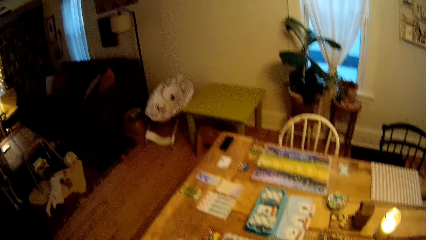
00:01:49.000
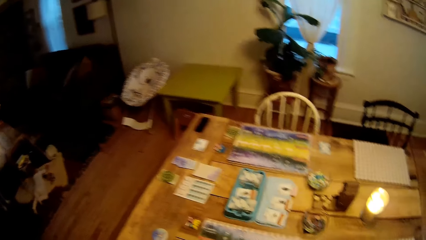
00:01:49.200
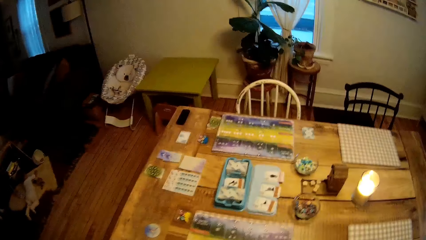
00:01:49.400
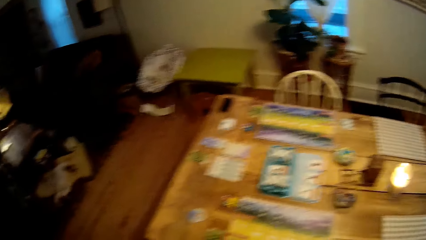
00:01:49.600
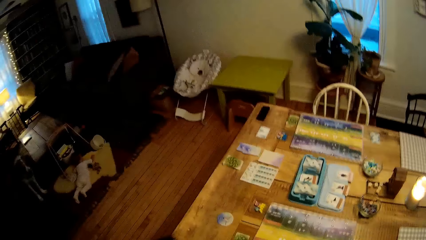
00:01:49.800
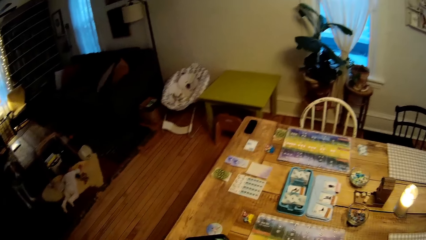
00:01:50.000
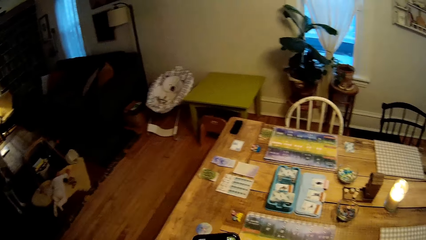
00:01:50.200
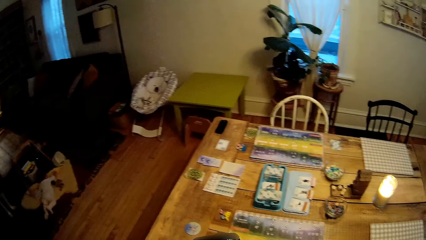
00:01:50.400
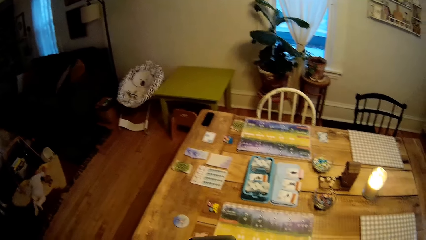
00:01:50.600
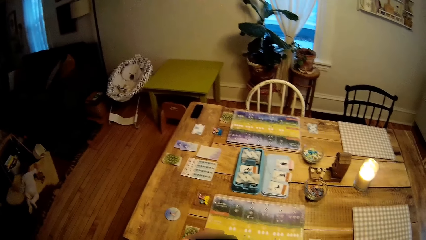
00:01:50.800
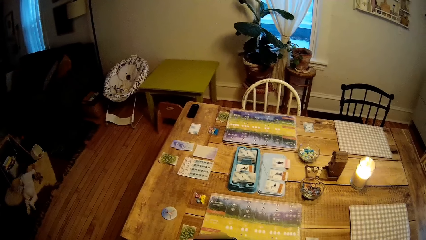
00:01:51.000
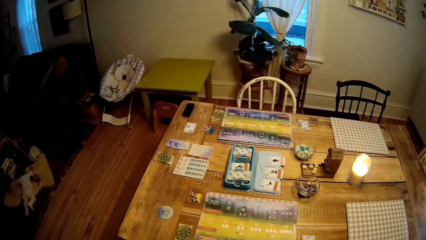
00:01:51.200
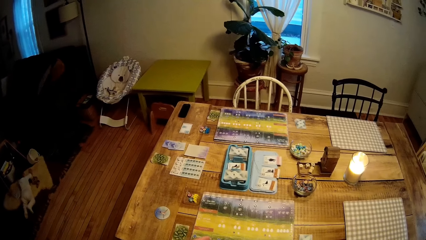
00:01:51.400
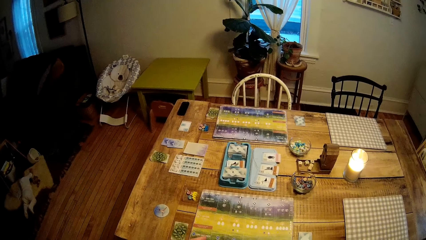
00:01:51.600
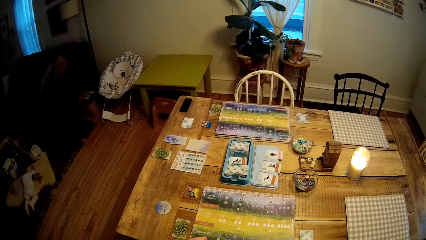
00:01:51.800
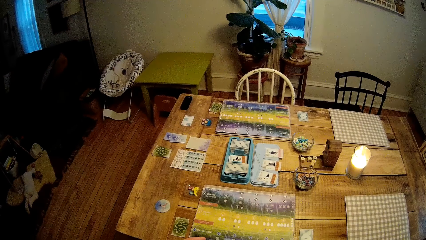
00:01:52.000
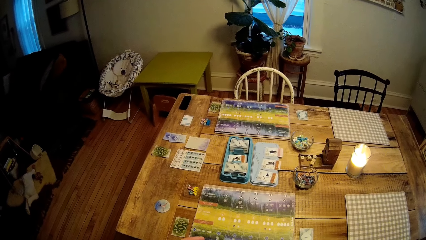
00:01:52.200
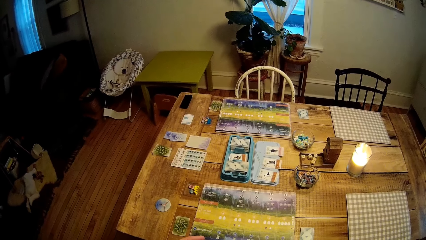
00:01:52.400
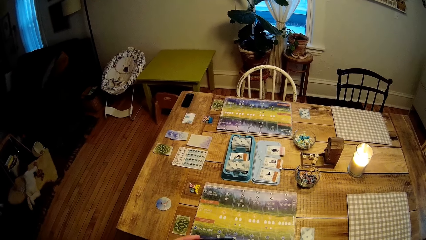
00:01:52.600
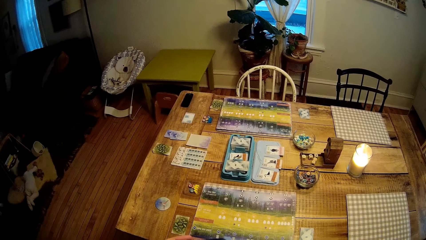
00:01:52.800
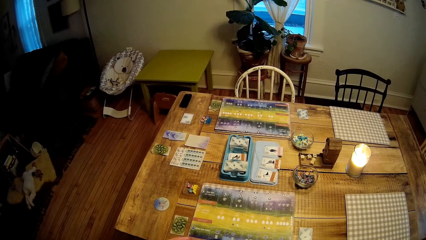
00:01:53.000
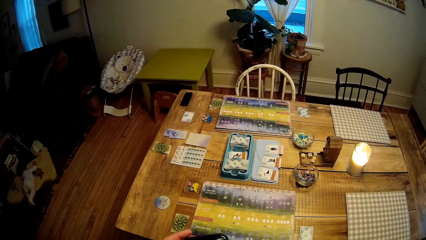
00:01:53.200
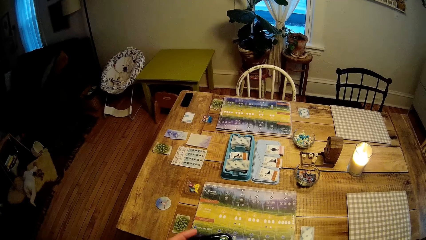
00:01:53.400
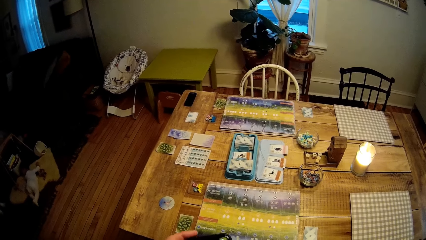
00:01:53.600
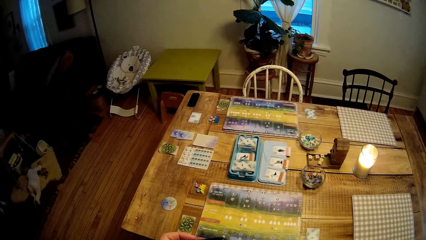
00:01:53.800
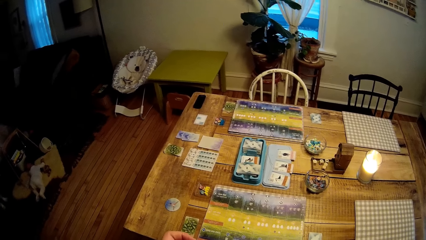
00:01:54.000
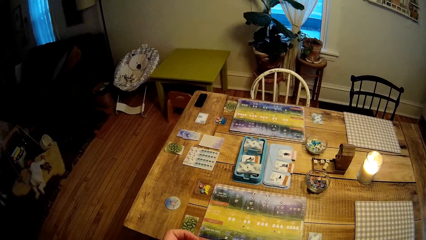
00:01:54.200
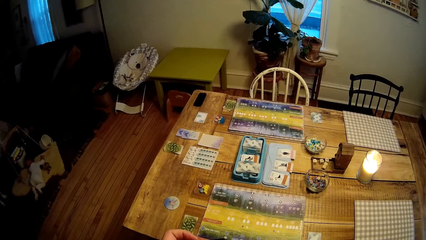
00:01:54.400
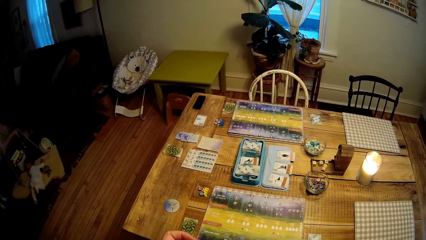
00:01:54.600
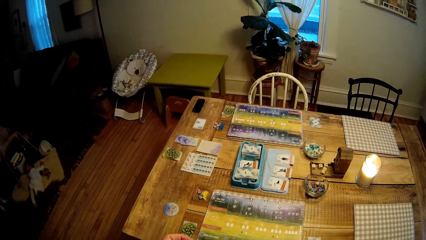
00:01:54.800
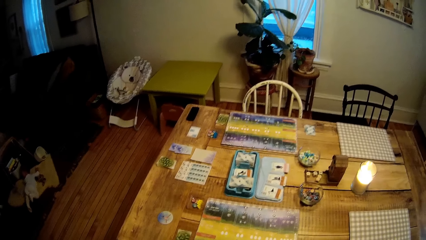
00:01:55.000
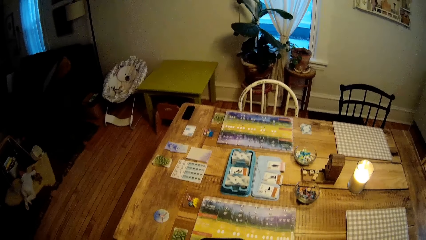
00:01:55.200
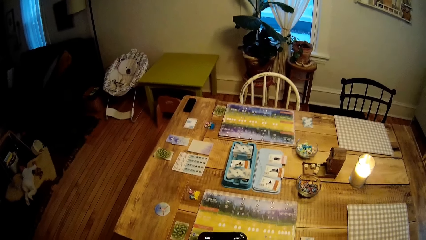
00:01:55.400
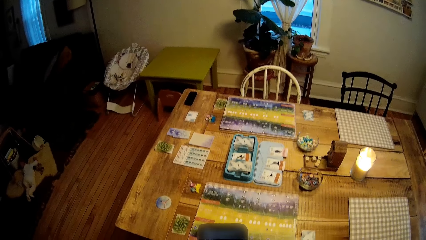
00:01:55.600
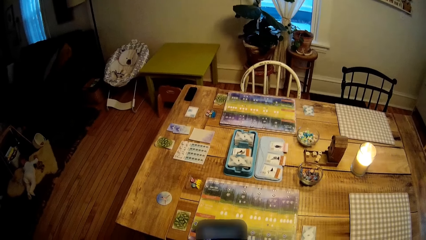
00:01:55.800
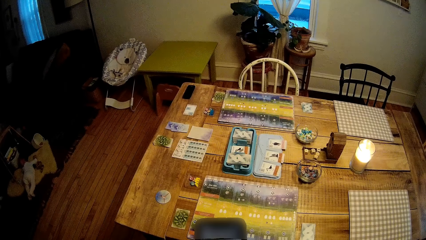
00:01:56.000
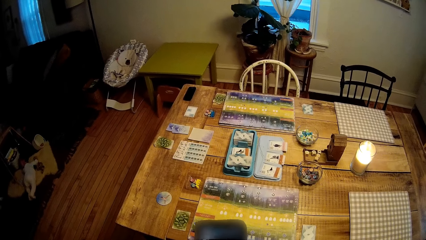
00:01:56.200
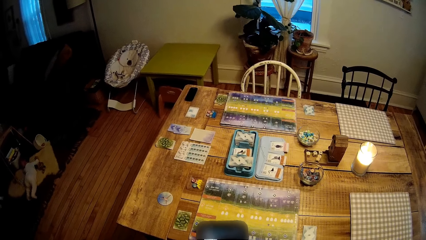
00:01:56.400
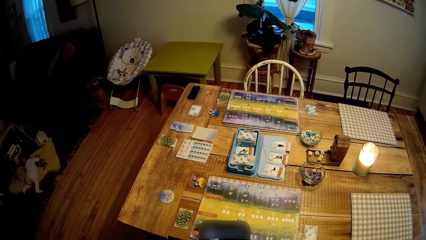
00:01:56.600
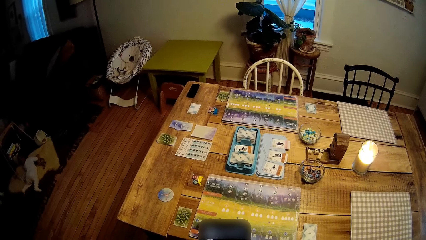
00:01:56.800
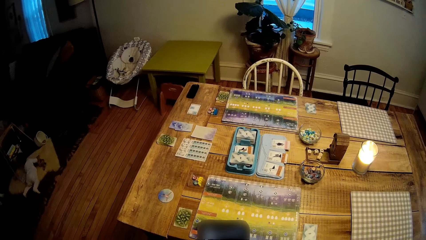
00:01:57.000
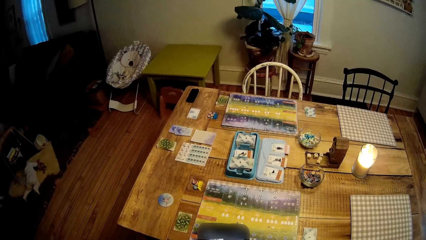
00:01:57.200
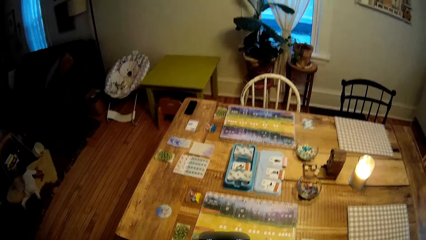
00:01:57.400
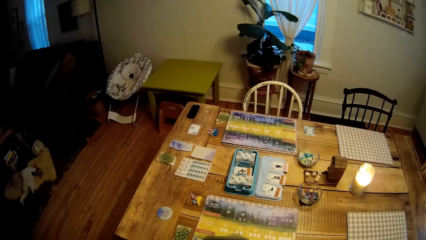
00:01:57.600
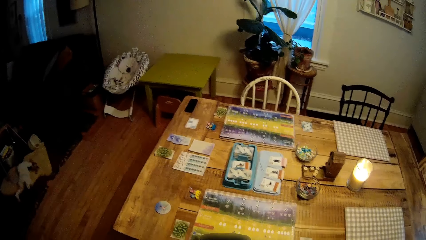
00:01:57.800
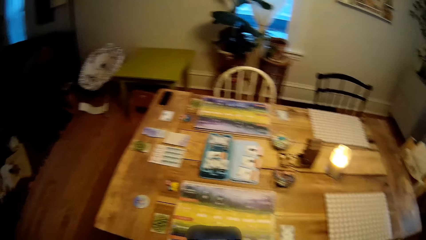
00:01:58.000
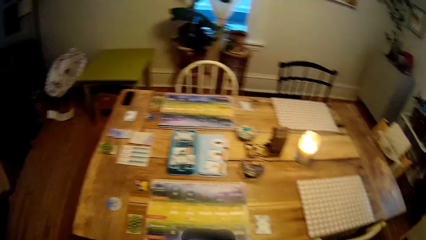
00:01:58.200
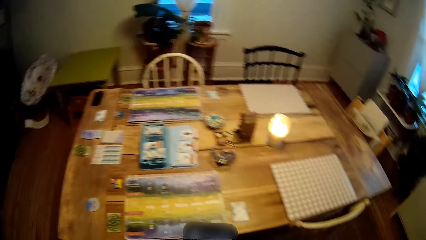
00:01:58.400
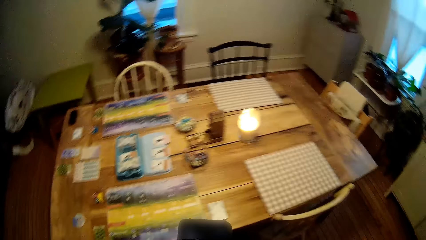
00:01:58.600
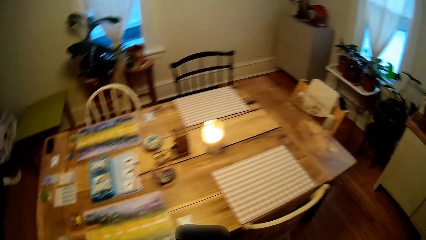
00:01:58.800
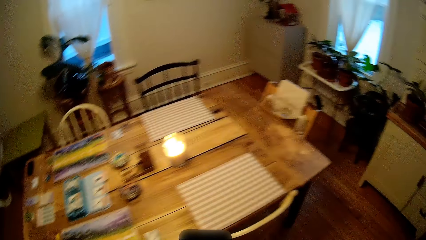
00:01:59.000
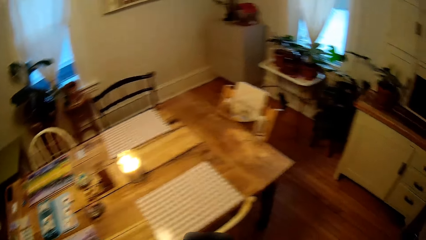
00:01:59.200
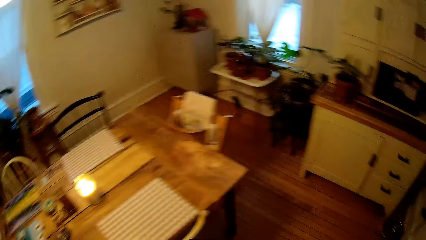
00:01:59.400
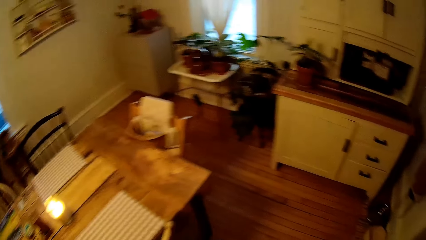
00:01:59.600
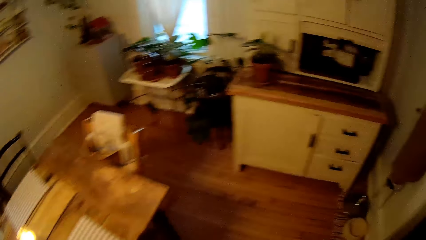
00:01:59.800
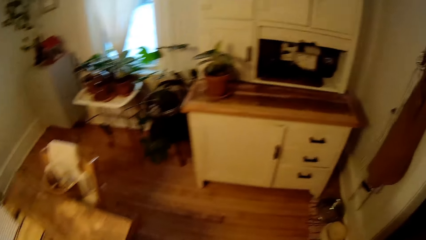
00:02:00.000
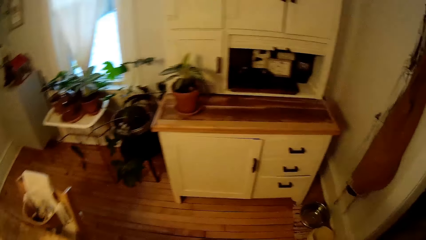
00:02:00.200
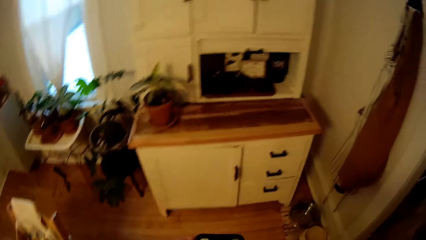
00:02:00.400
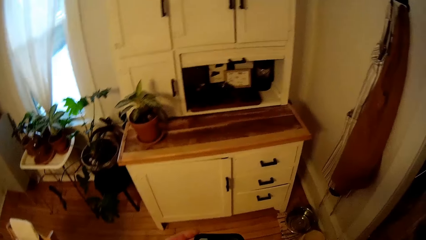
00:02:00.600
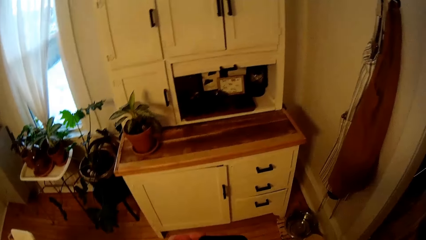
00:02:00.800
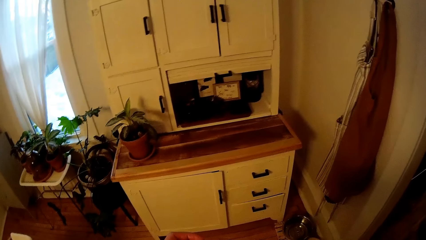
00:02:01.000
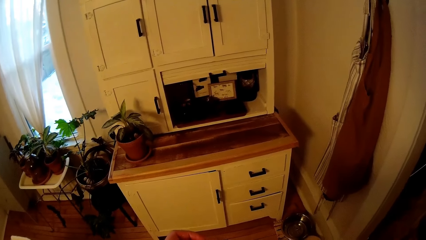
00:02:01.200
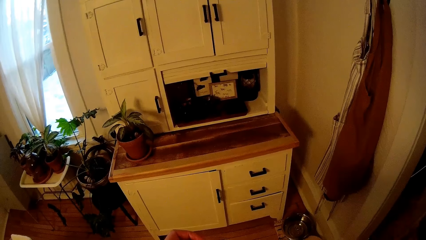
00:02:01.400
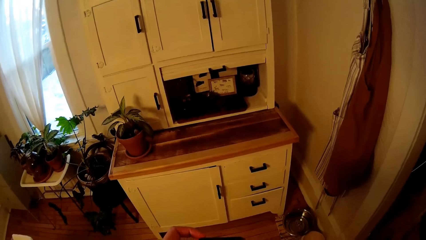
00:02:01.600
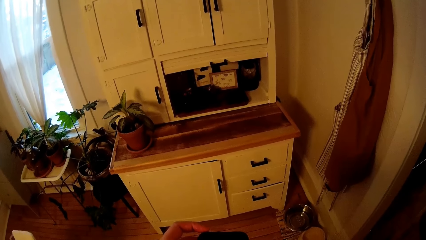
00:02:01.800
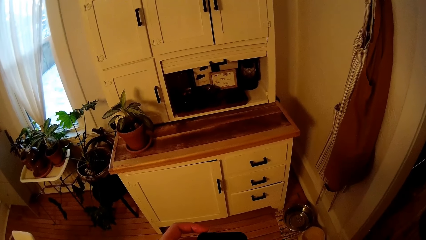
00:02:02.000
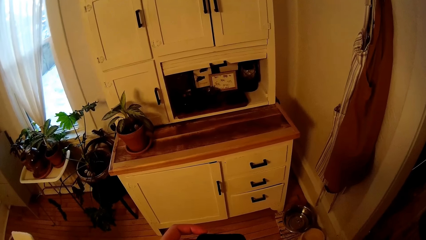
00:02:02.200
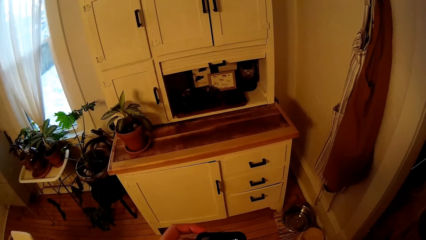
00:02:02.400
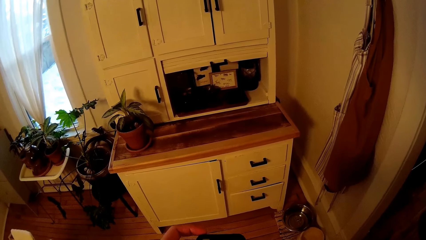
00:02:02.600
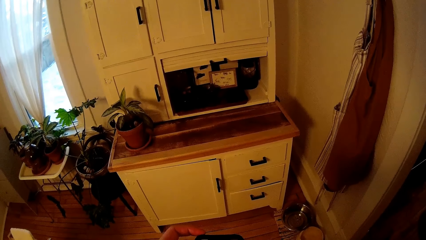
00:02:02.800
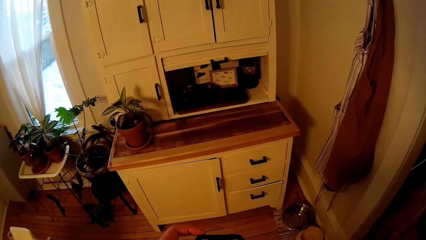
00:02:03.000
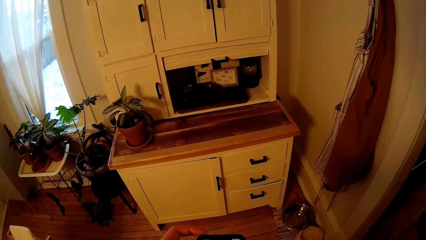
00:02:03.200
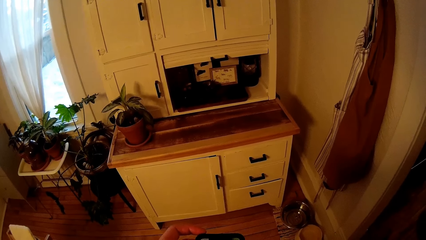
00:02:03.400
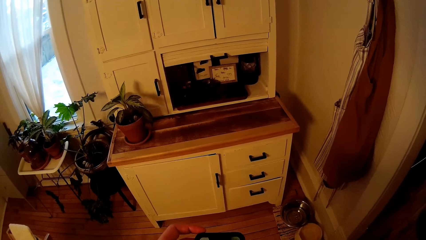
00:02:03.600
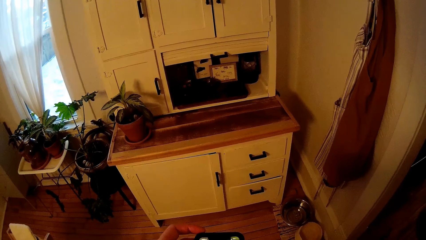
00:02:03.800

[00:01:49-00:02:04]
The camera wearer operates a phone with both hands. He picks up the phone. He operates the phone. He interacts with a lady. He walks around.
